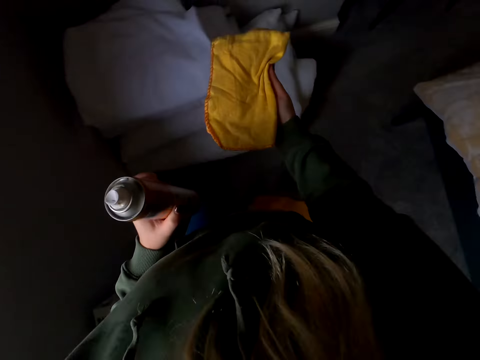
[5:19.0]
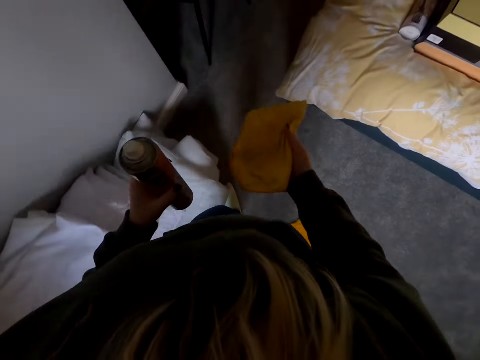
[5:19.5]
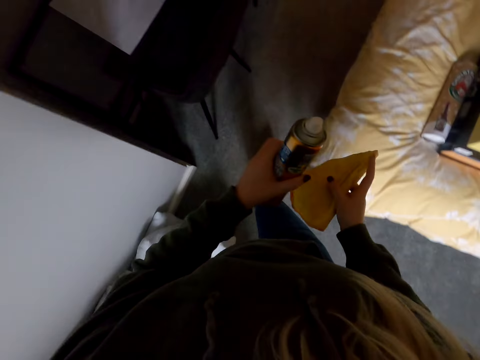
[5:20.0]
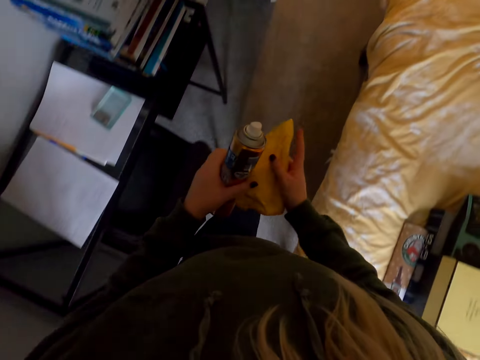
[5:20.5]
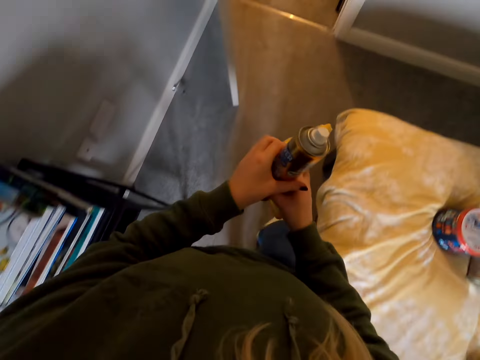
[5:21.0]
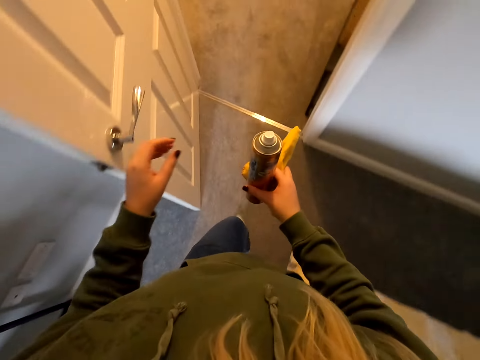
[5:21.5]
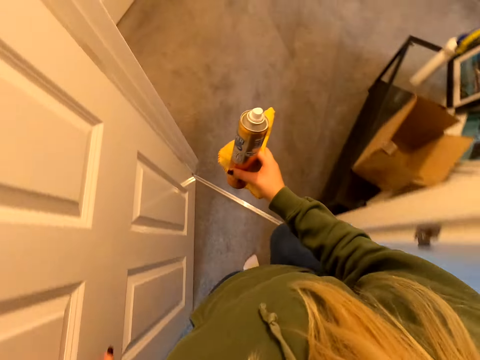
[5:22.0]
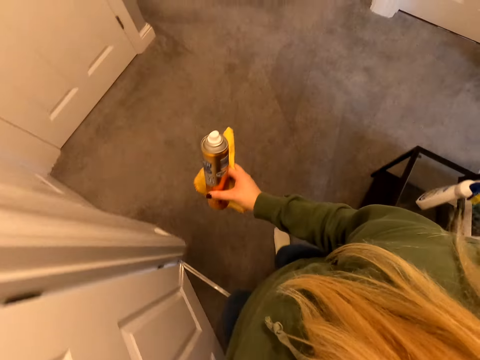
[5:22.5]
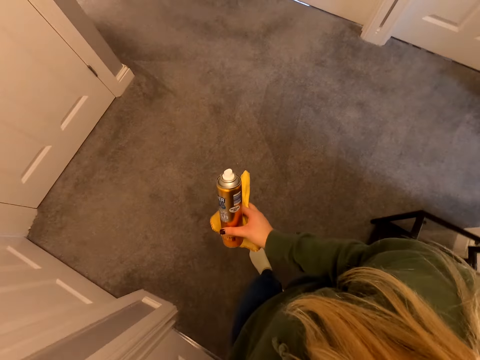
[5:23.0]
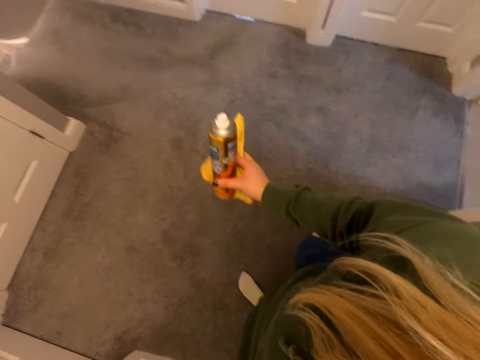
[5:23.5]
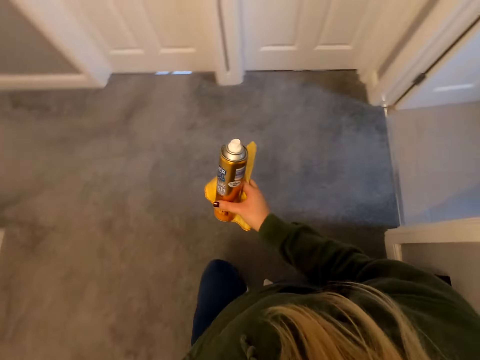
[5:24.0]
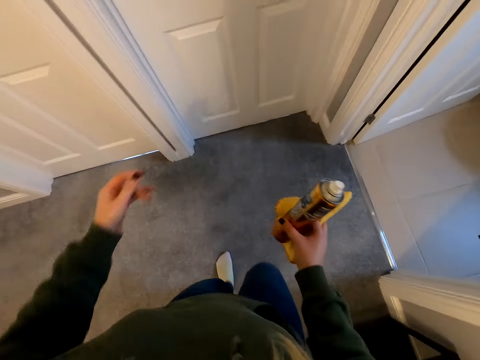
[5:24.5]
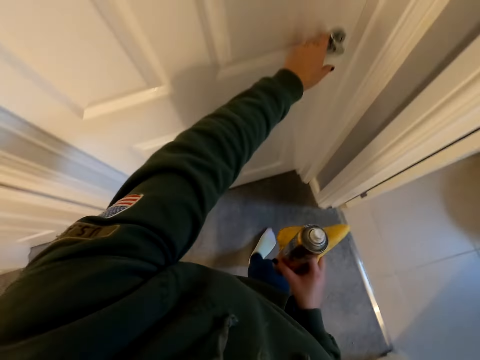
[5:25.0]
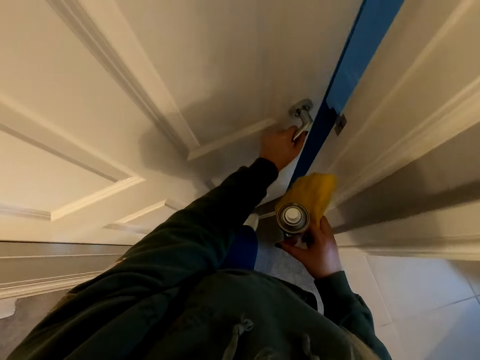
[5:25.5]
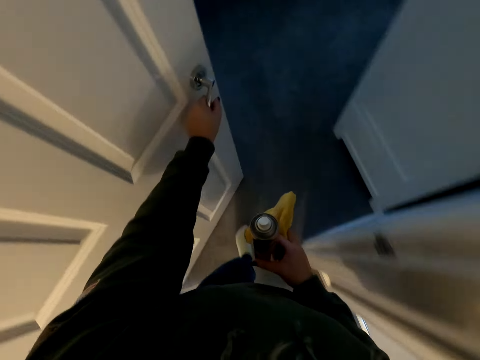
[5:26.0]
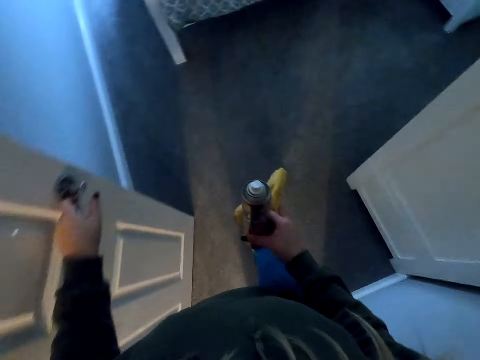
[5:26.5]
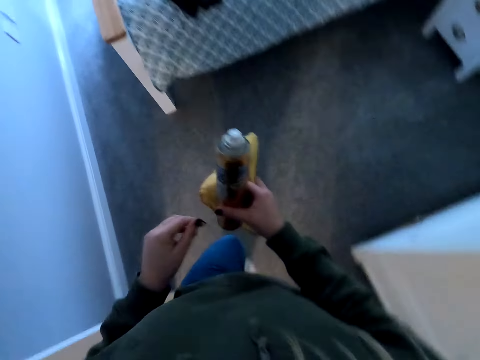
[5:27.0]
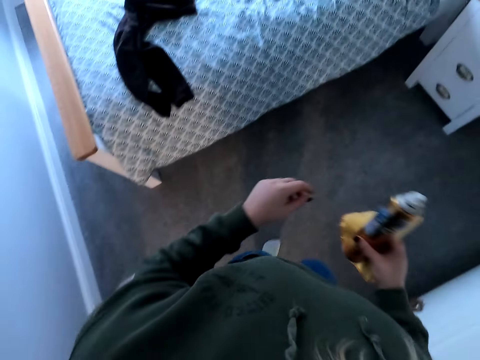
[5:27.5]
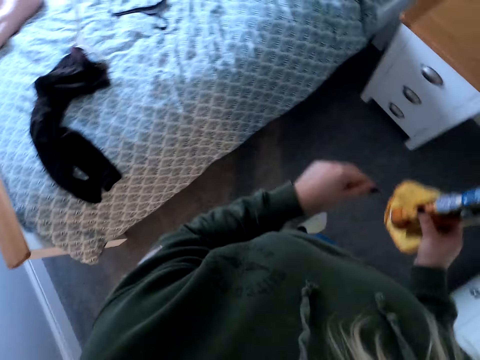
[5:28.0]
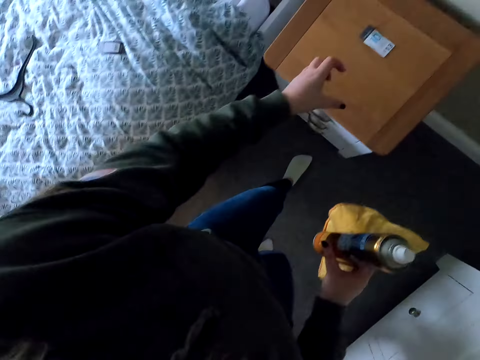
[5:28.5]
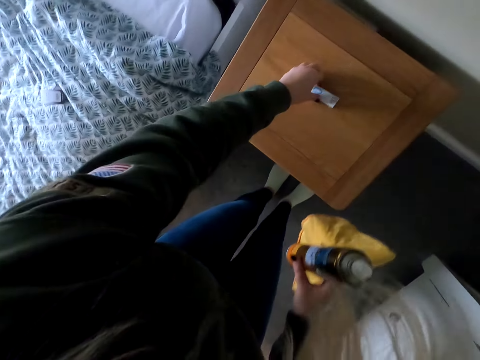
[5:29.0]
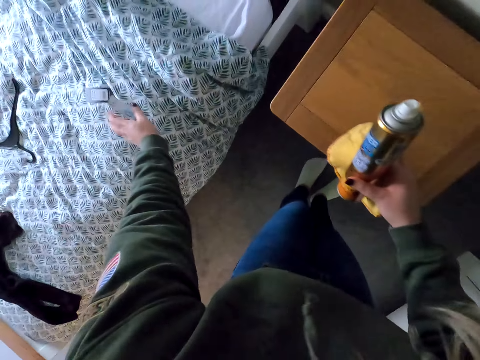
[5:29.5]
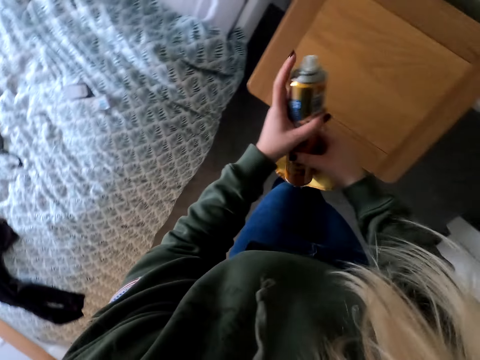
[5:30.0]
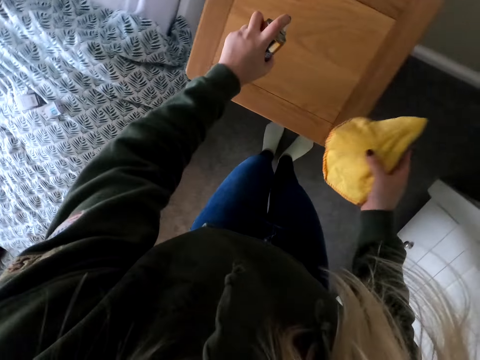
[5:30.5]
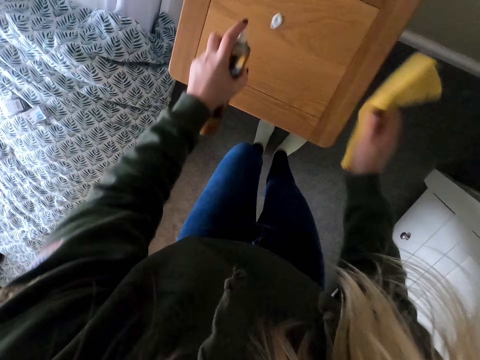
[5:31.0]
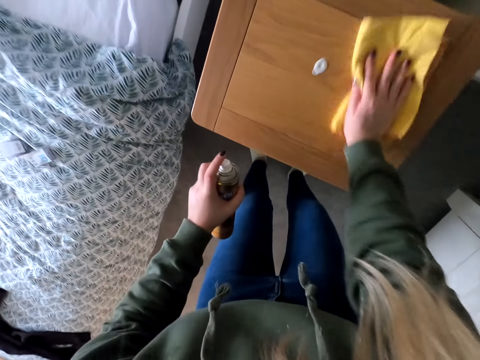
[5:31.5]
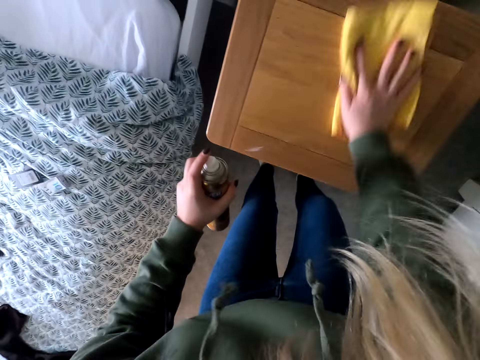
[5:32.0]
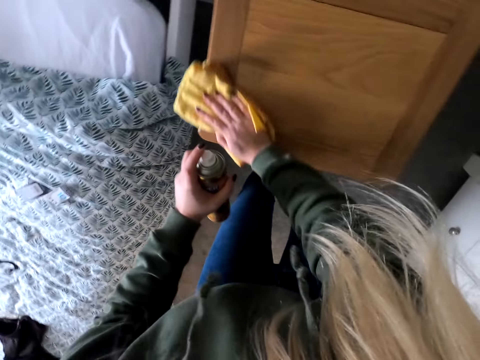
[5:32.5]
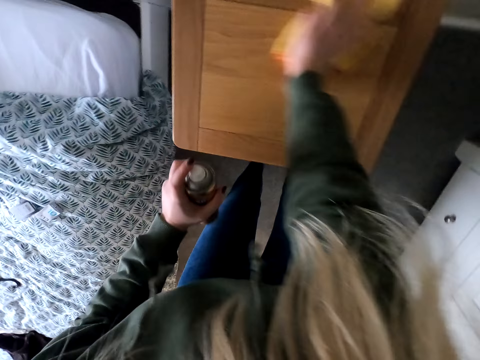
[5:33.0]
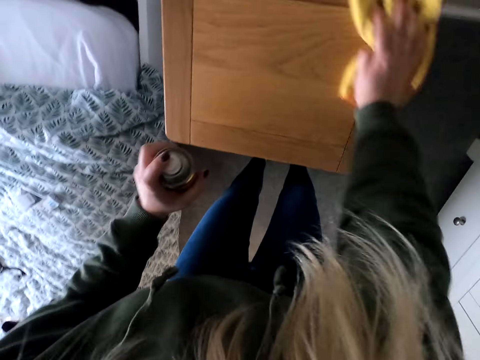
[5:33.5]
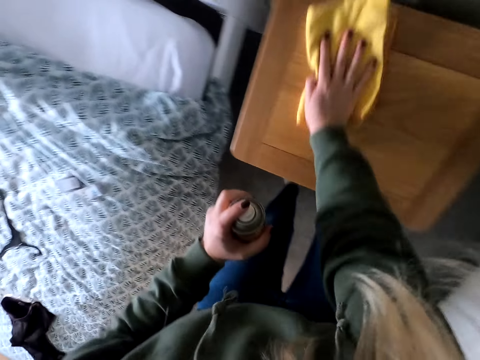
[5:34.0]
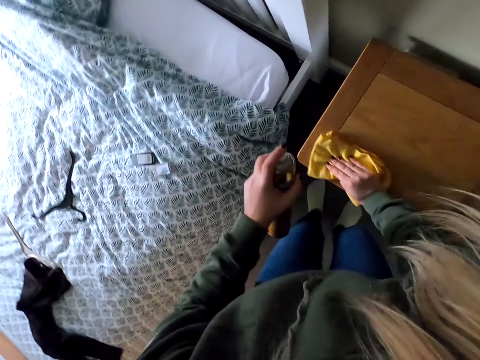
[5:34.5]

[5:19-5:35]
The camera wearer walks out of the room. They move their left hand from the bottle. They move around. They close the door. They move around. They open a door. They walk in a room. They pick up a paper from a stool. They place the paper on the bed. They spray the stool. They wipe the stool.

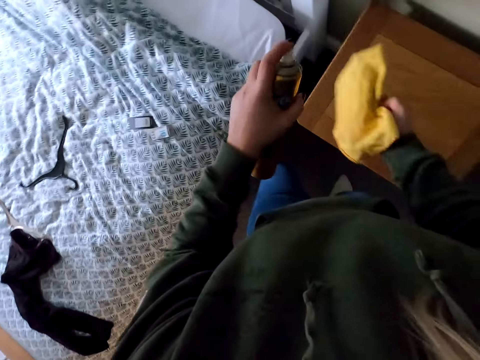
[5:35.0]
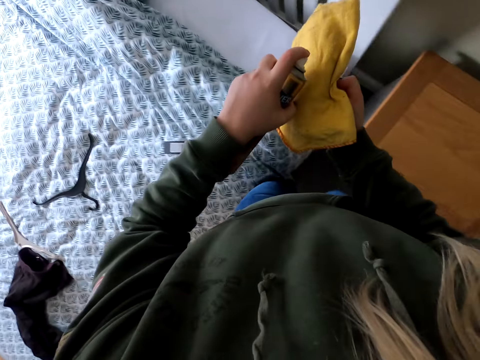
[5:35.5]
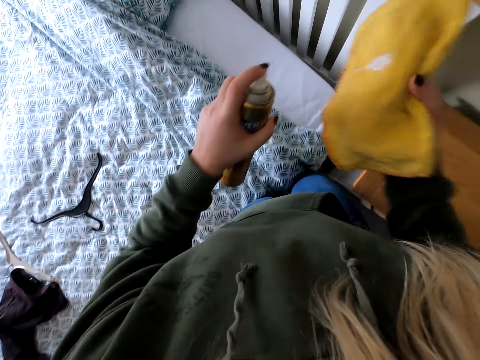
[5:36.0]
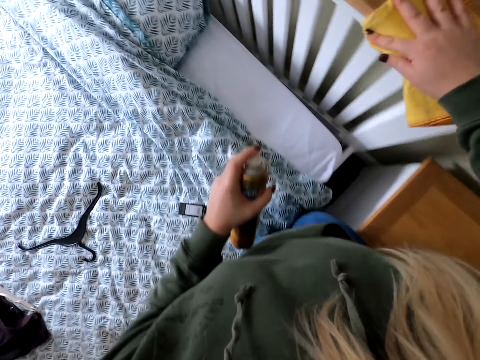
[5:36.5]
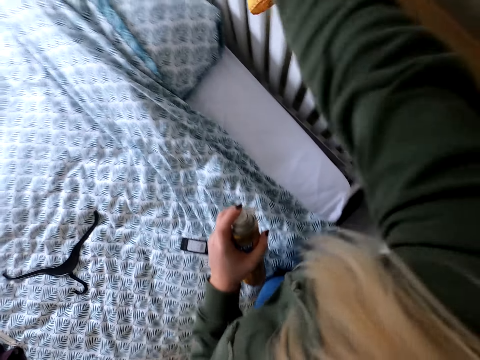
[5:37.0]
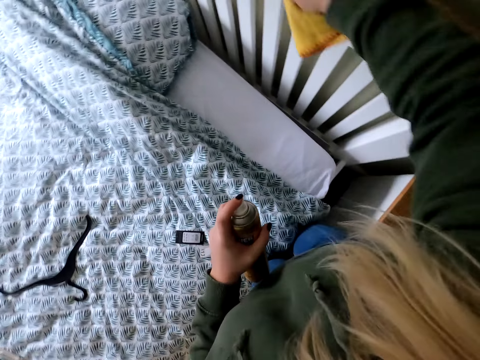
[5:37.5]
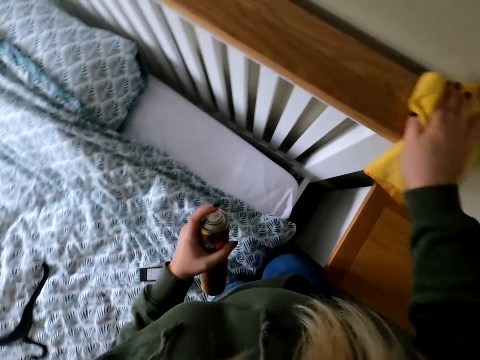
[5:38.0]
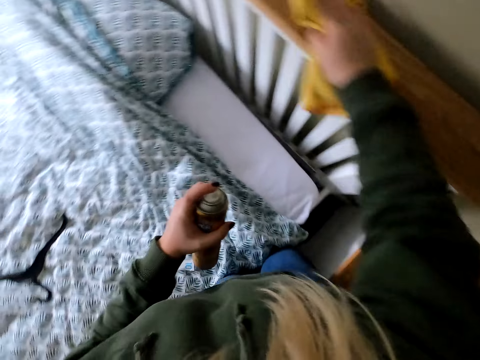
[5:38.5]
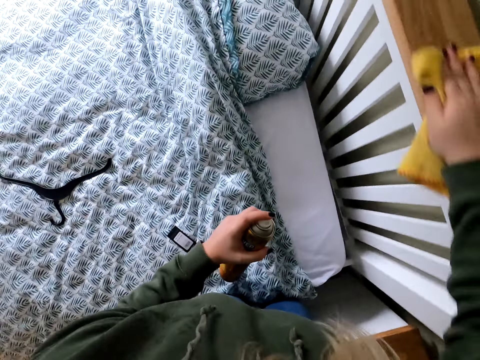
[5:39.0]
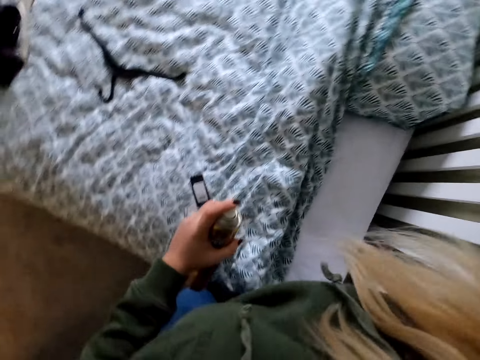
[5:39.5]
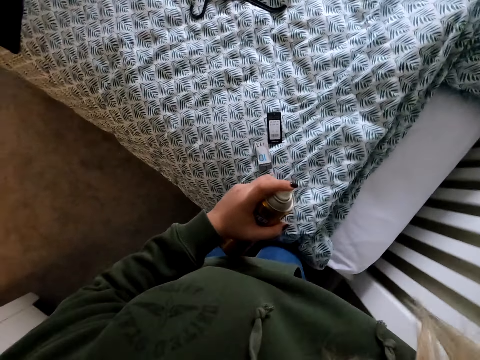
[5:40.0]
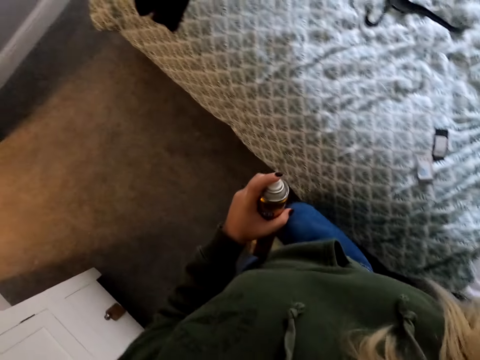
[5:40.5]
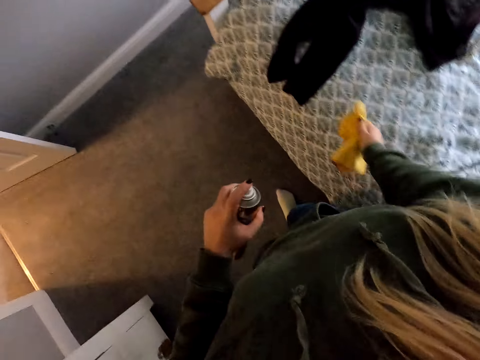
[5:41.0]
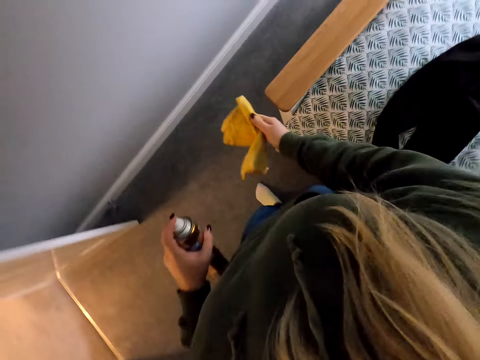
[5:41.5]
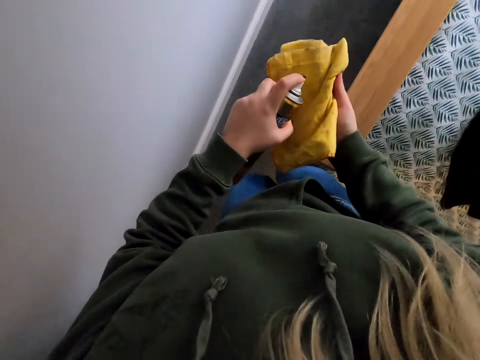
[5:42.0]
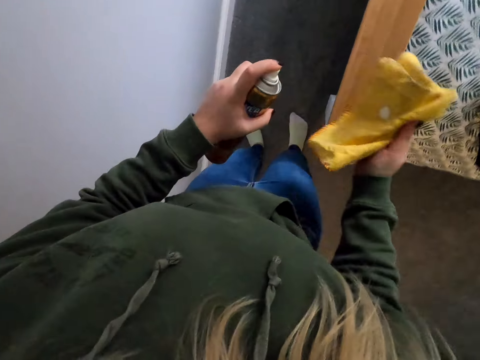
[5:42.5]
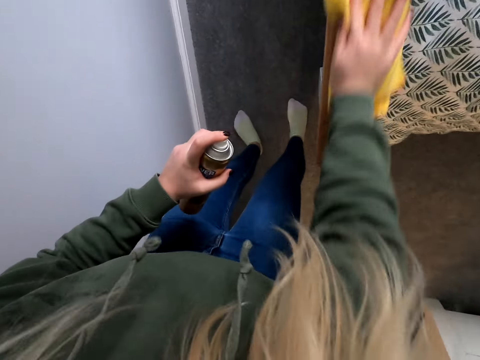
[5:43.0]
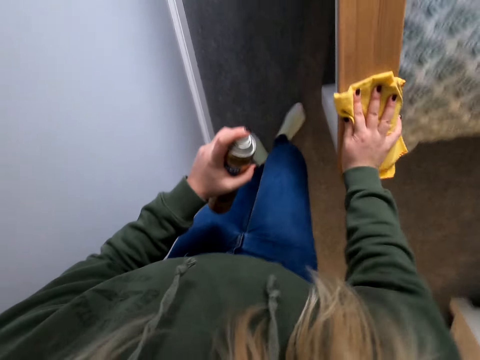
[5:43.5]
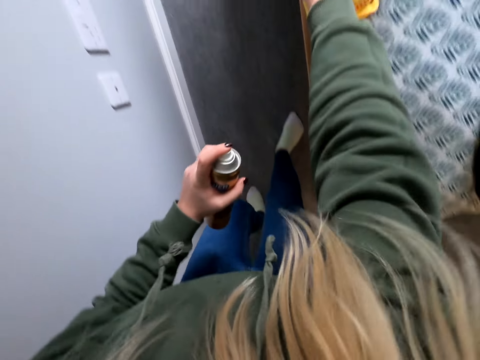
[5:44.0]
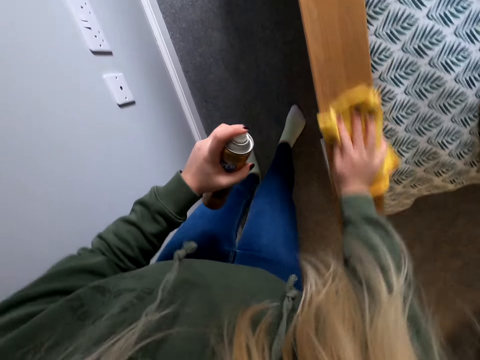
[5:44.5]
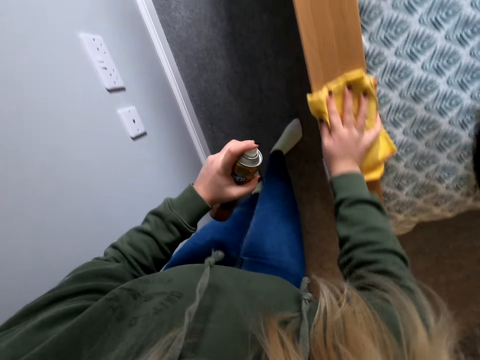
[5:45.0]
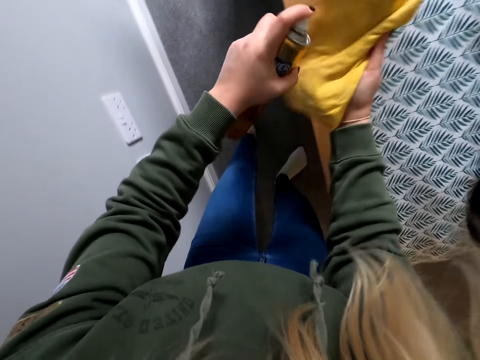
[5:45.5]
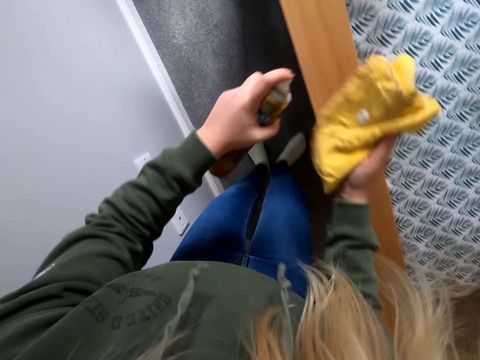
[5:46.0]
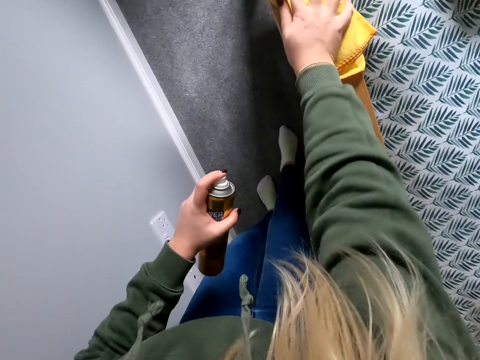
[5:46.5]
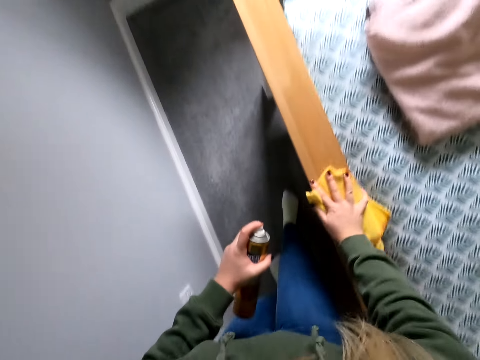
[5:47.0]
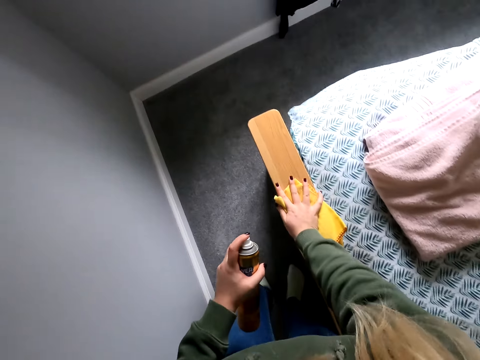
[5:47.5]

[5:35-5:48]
The camera wearer sprays polish on the polish cloth and polishes the bed. They walk around the bed. They spray polish on the polish cloth and polish the bed. They spray polish on the polish cloth and polish the bed.
